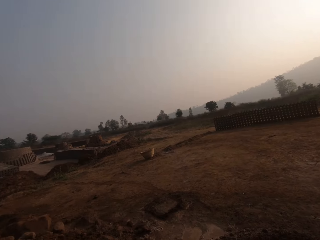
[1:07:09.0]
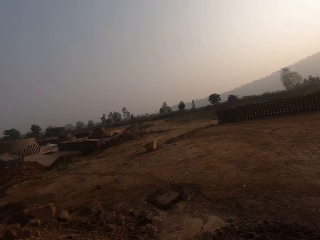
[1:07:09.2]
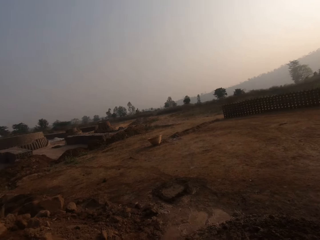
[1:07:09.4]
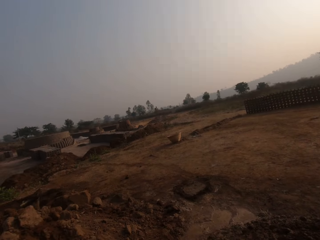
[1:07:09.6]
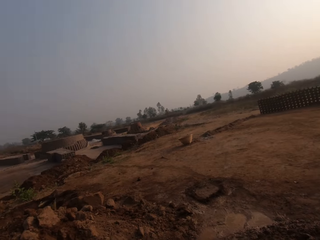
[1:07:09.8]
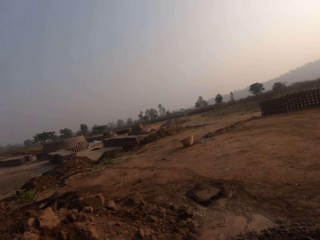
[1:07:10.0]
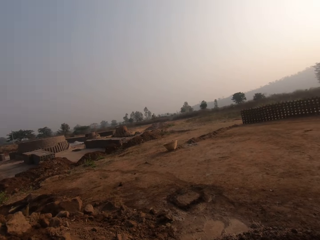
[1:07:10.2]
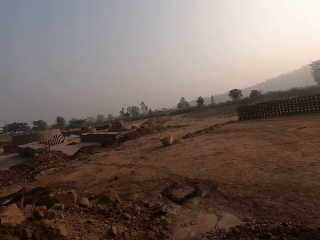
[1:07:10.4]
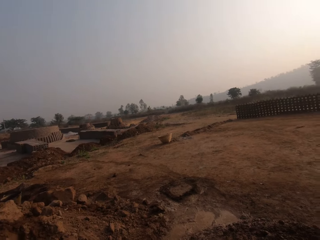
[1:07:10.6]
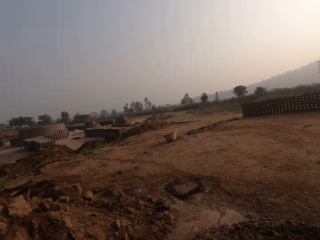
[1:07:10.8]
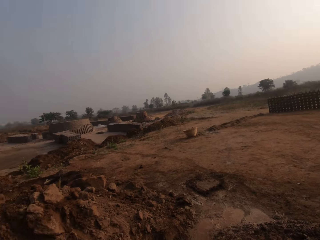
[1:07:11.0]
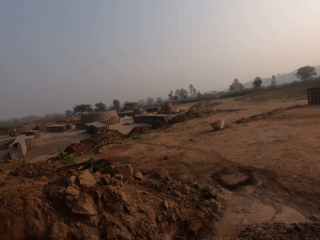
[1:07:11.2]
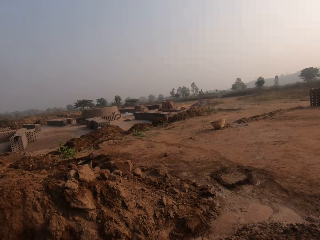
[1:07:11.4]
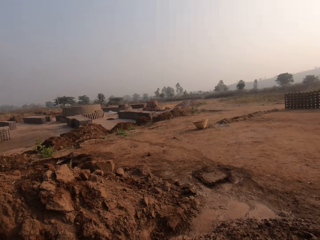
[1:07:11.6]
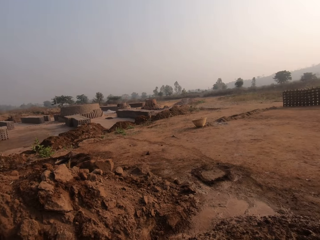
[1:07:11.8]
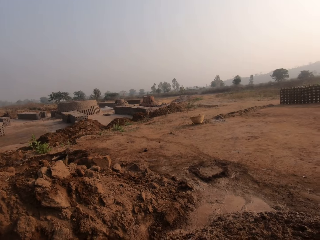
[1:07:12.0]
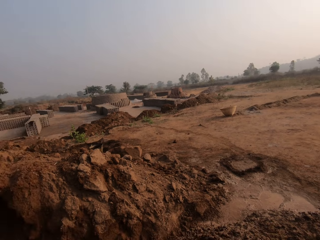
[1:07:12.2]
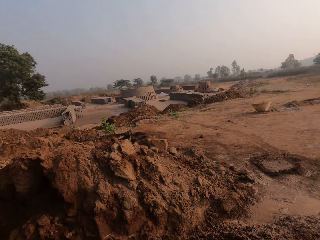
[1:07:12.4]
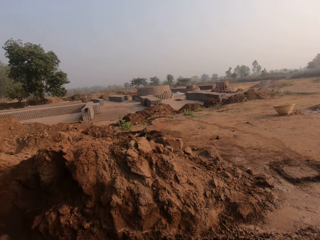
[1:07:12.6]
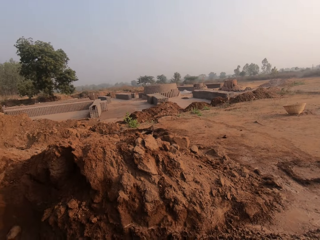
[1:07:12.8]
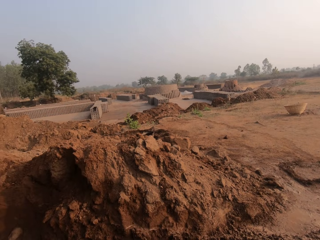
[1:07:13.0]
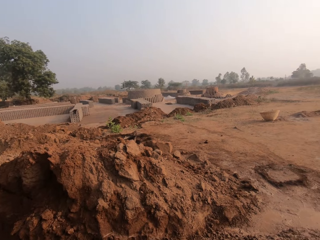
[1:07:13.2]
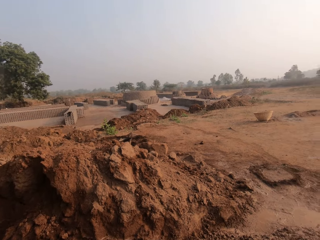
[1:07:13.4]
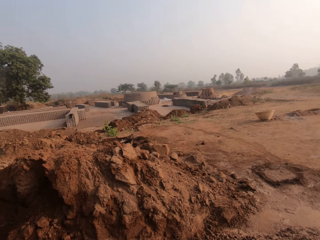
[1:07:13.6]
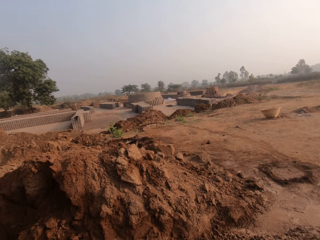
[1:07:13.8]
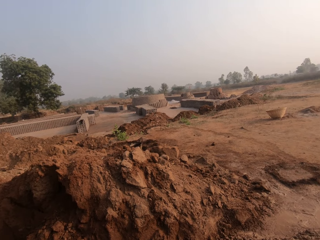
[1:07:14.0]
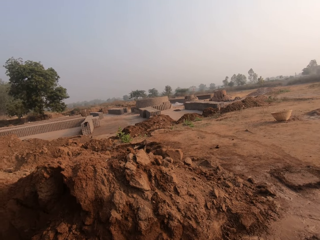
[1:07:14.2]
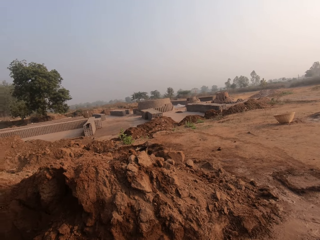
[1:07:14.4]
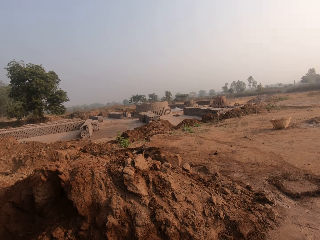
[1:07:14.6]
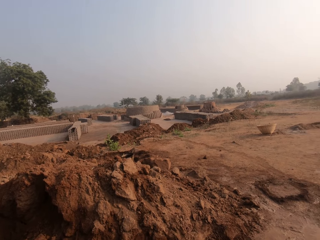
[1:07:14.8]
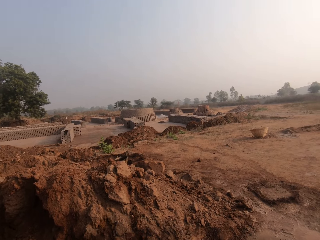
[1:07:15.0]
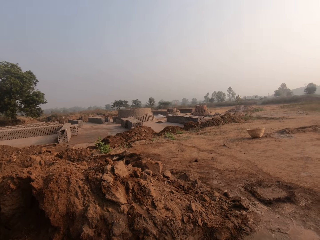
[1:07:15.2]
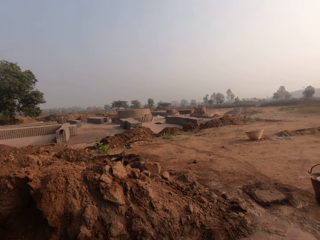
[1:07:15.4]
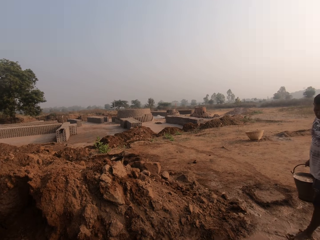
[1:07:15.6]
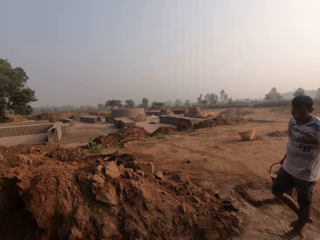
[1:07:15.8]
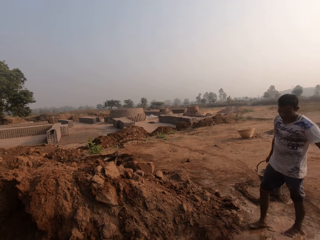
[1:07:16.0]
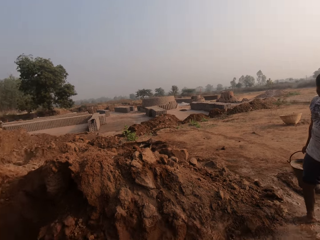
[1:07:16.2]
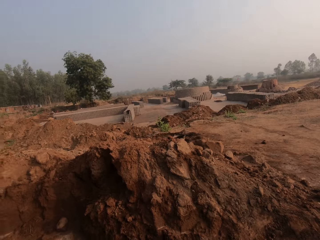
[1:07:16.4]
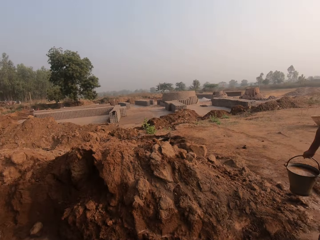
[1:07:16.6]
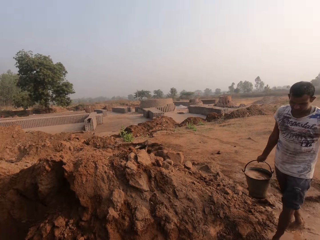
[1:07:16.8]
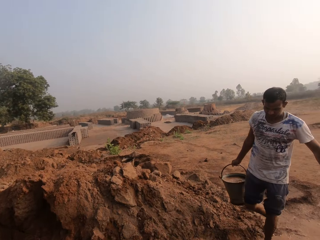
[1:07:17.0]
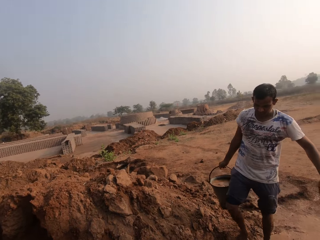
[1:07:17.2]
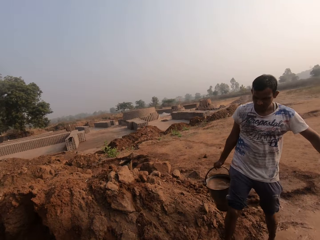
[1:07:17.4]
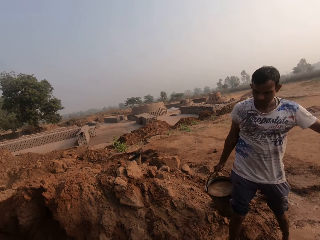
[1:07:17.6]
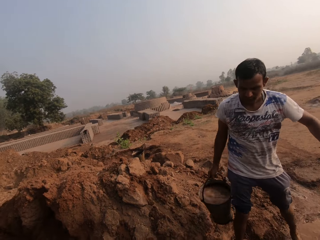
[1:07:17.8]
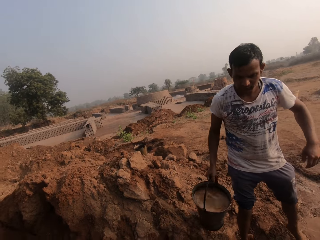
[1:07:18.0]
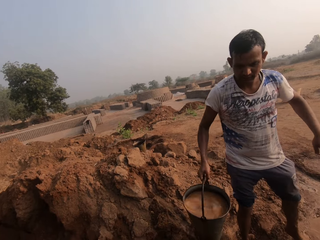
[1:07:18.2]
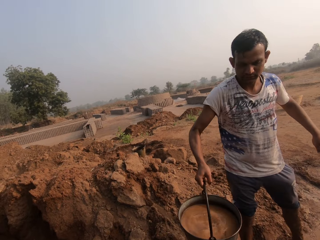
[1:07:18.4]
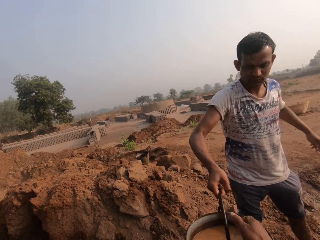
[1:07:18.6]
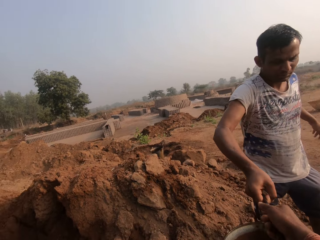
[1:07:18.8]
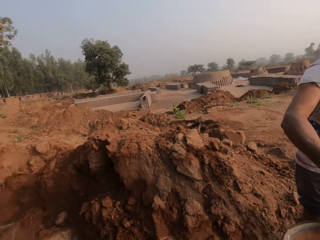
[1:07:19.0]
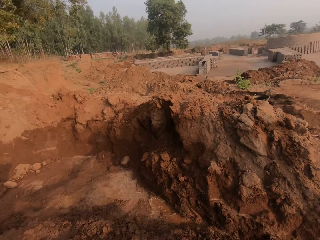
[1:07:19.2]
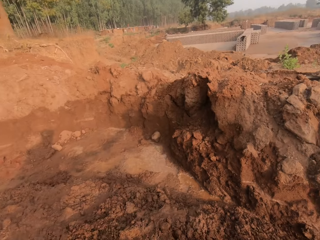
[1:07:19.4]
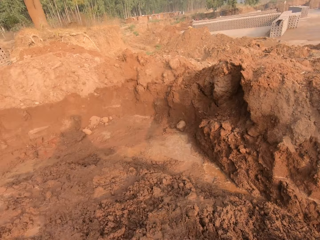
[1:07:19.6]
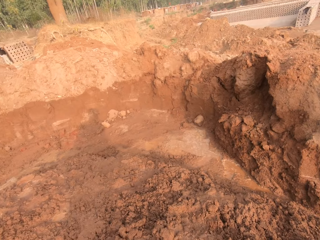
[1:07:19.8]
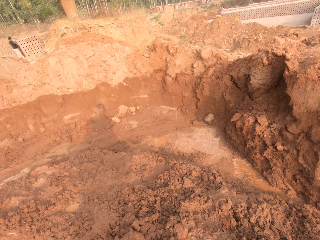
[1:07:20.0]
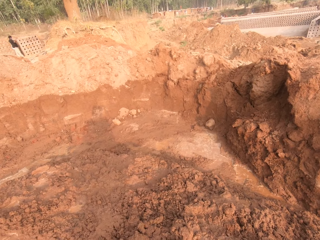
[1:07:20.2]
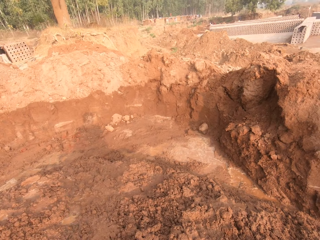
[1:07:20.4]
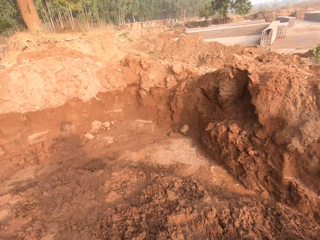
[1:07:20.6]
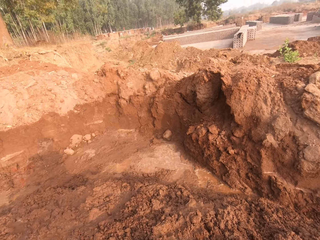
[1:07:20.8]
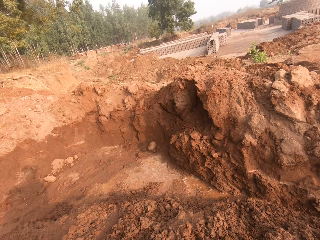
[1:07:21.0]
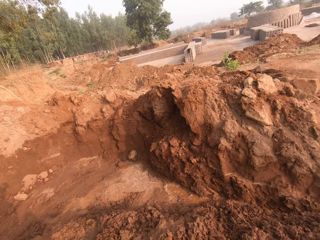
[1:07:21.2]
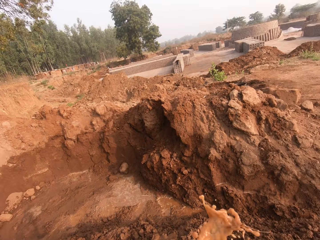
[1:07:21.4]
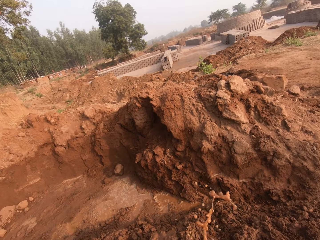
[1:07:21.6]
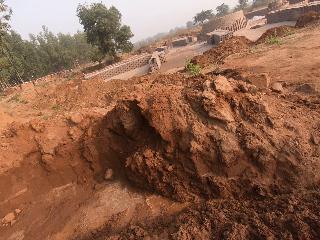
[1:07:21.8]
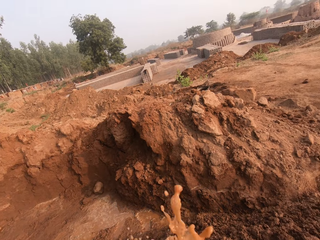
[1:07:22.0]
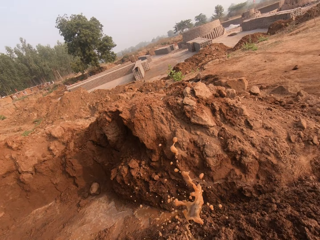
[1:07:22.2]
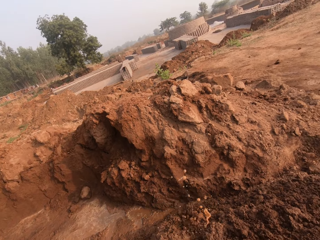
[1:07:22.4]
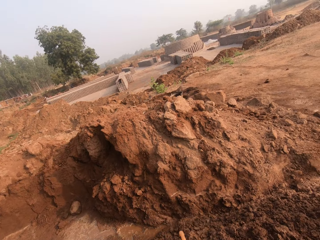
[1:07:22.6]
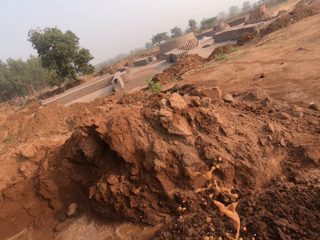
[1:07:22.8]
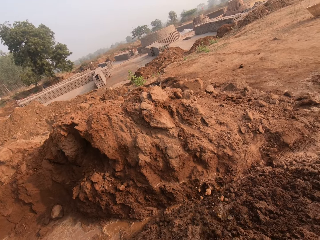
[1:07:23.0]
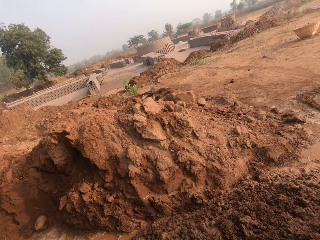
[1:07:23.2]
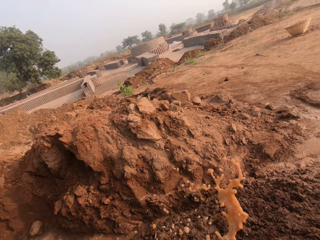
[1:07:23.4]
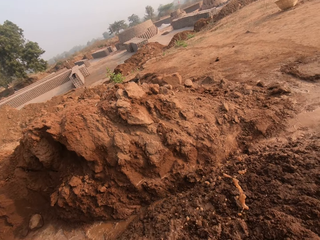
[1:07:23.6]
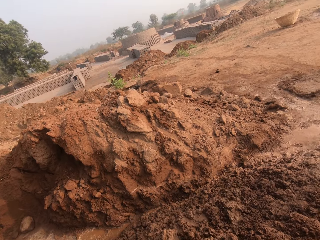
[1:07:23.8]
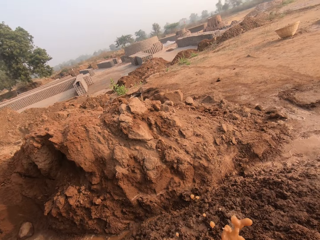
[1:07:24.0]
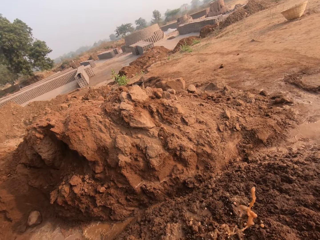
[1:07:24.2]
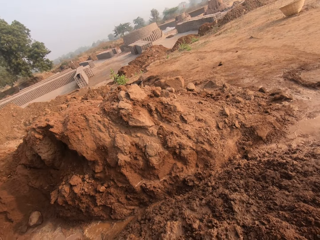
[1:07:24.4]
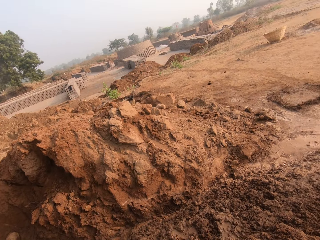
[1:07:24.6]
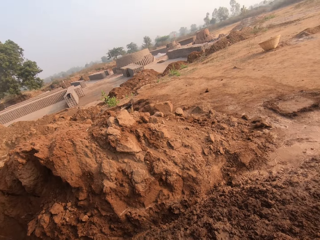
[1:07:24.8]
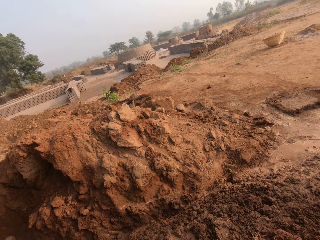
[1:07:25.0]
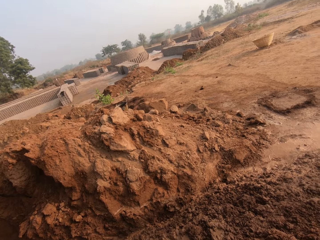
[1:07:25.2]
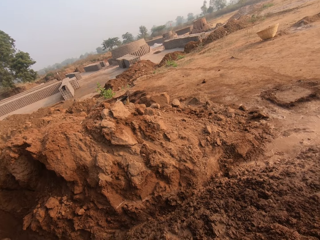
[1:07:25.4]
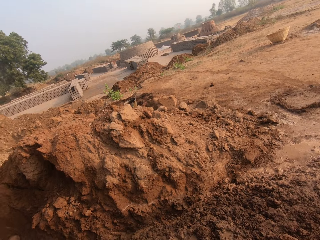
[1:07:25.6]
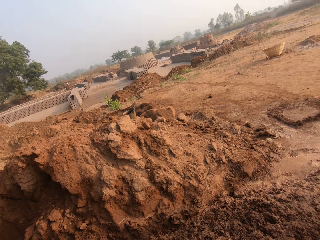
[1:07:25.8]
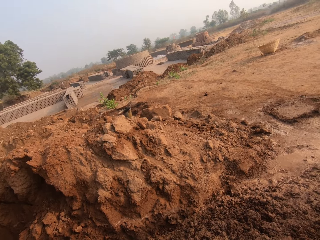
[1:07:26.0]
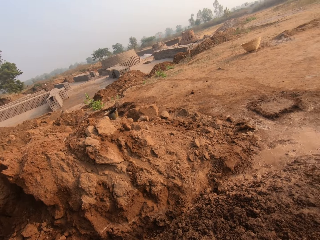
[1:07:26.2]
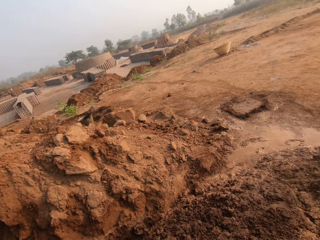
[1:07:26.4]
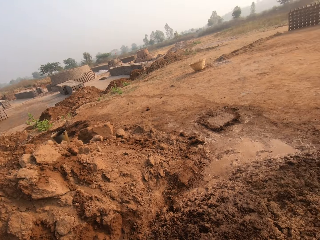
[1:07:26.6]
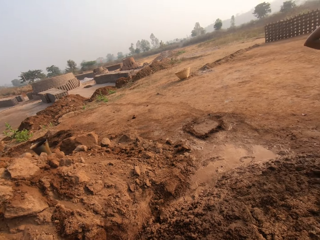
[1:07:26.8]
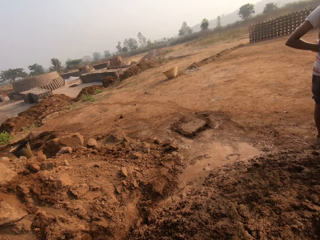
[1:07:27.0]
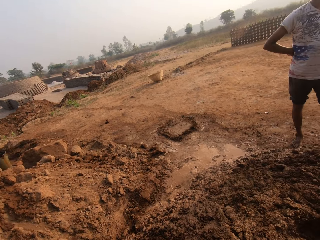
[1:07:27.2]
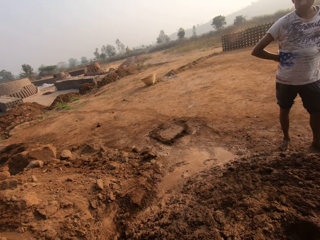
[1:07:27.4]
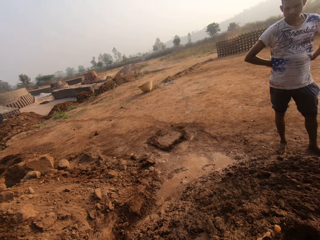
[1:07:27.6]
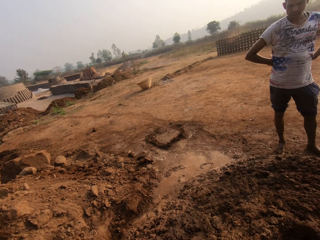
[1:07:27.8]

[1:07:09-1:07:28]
The man carries the bucket of water with his right hand and walks around. The camera wearer collects the bucket of water from the man with his right hand. The man gives the camera wearer the bucket. The camera wearer sprinkles water on the clay from the bucket with his right hand.

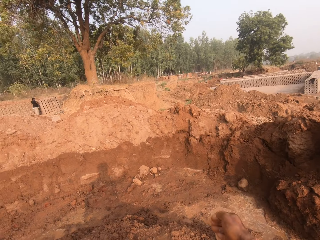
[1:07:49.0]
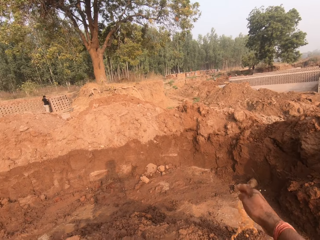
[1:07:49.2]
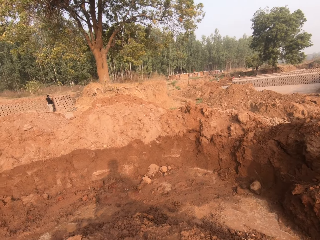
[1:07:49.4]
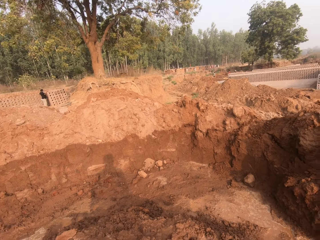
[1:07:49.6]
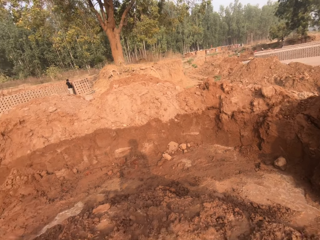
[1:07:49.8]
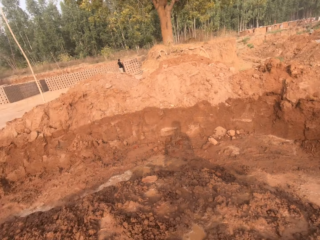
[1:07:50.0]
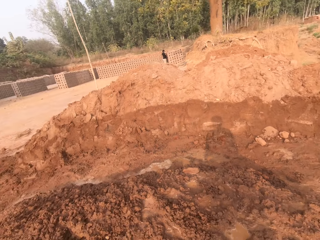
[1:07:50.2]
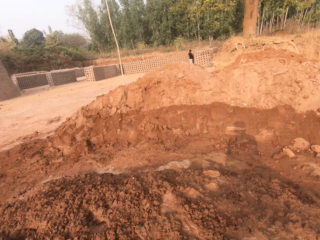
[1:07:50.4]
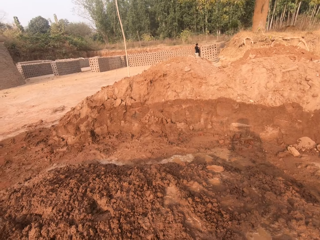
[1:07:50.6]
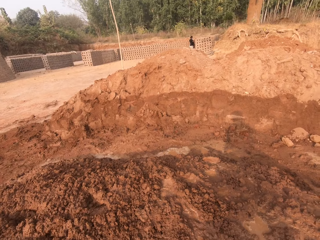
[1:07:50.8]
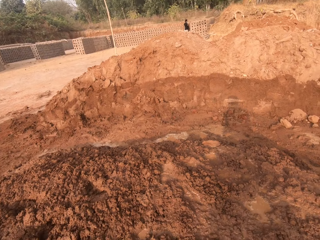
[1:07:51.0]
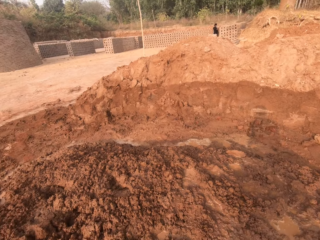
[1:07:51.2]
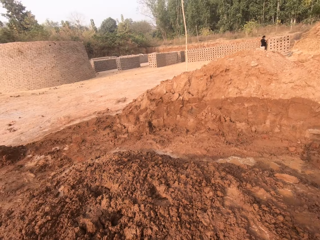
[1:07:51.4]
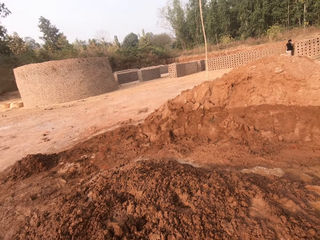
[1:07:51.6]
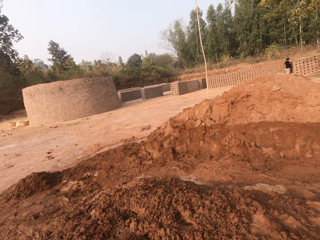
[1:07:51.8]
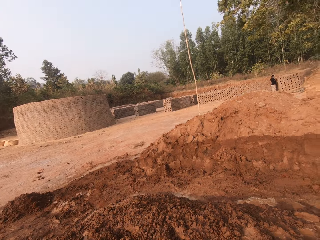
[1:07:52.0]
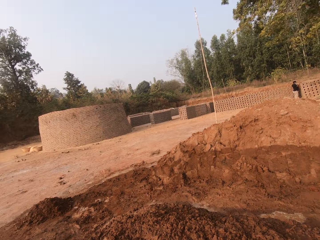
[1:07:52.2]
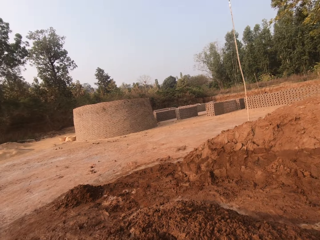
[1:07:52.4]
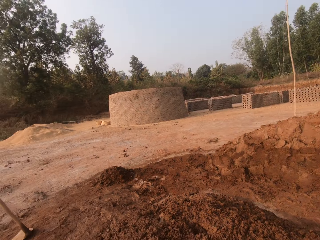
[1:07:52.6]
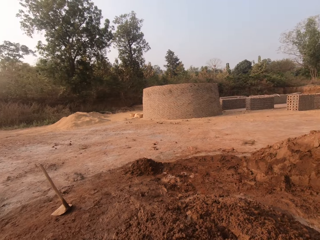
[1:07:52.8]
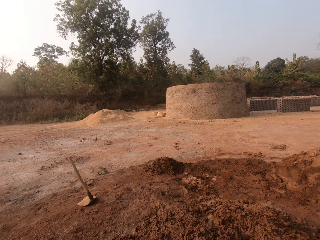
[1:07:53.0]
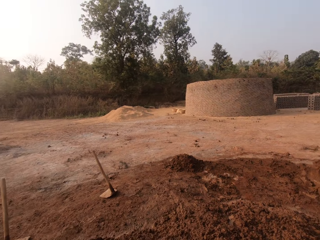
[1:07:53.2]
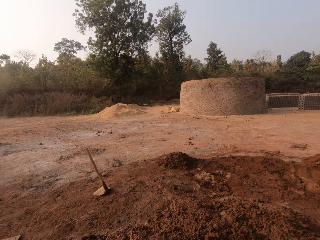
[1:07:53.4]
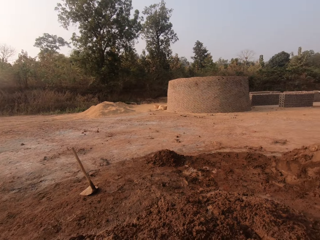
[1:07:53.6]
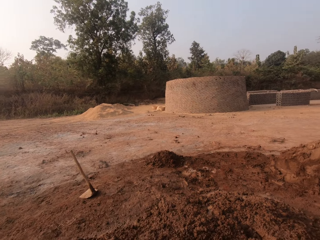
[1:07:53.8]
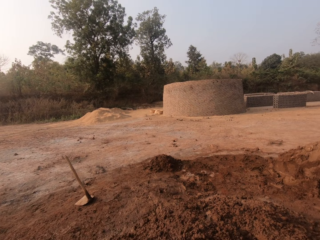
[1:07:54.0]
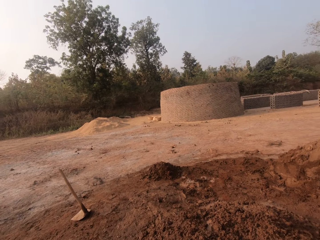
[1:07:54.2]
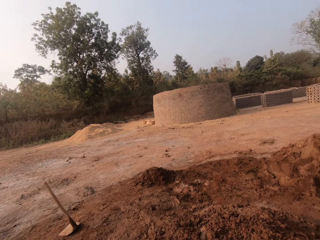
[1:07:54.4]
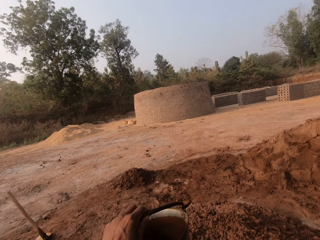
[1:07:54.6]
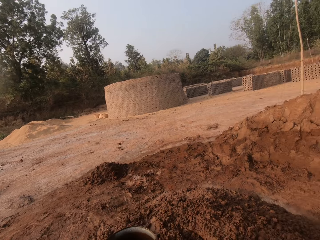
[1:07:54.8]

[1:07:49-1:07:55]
The camera wearer looks at the heaped soil.
